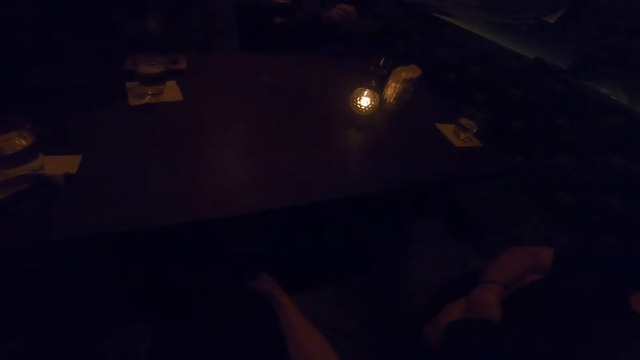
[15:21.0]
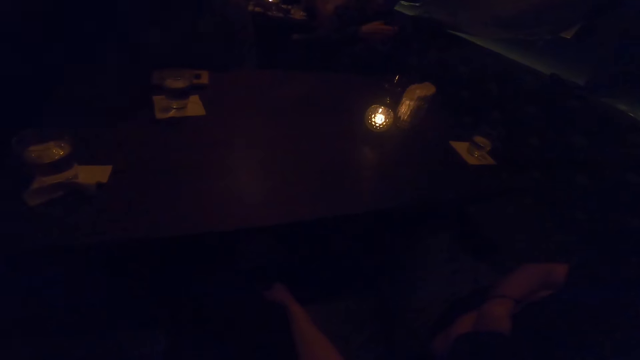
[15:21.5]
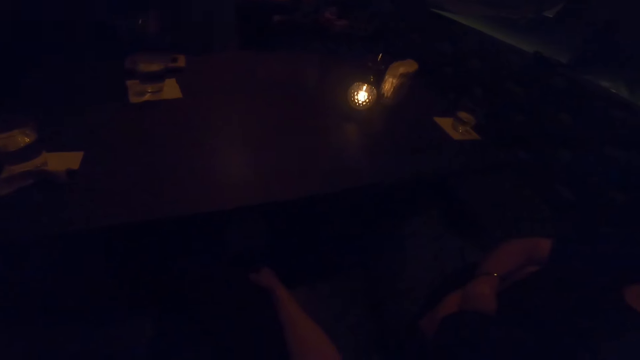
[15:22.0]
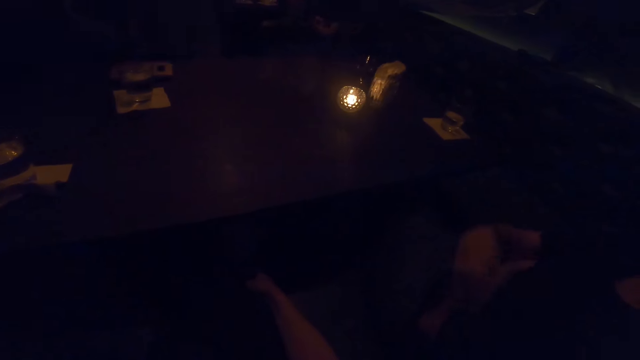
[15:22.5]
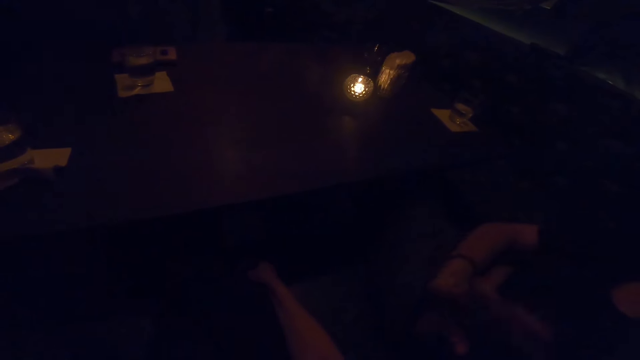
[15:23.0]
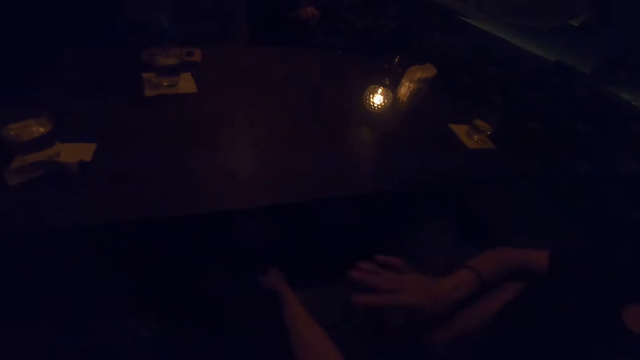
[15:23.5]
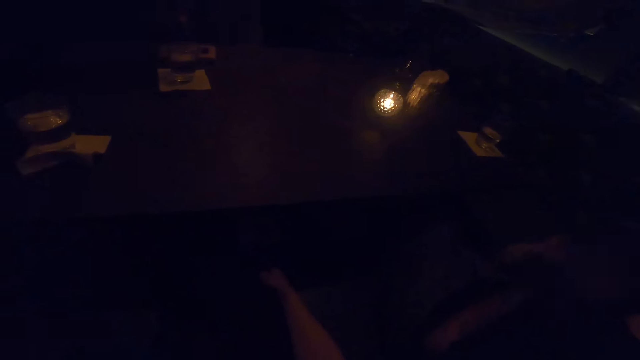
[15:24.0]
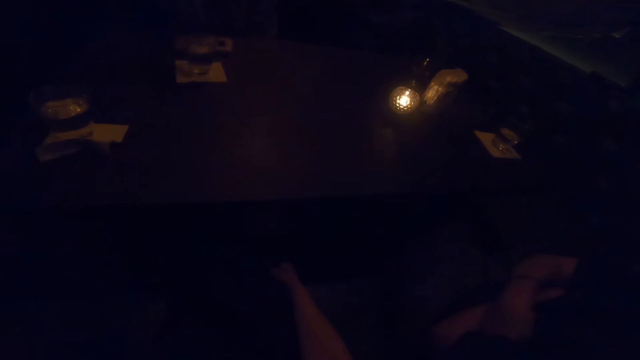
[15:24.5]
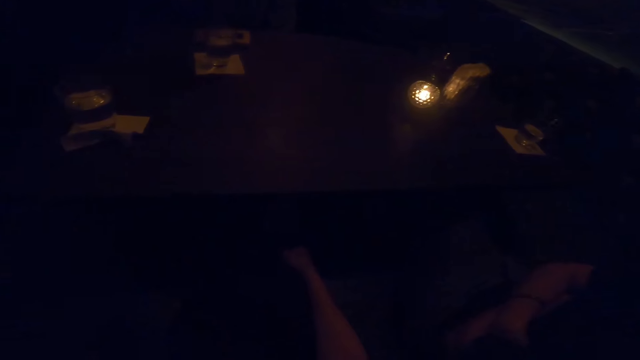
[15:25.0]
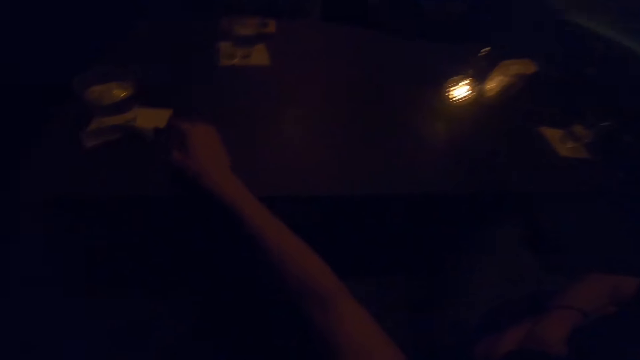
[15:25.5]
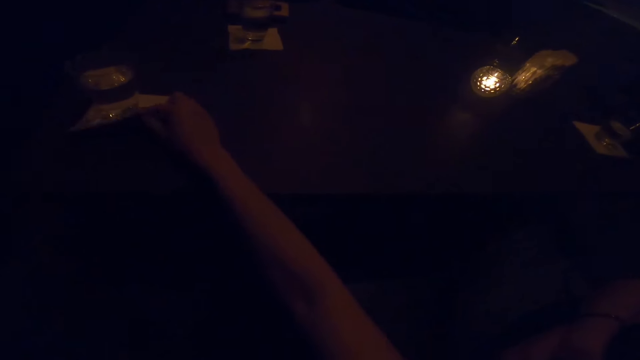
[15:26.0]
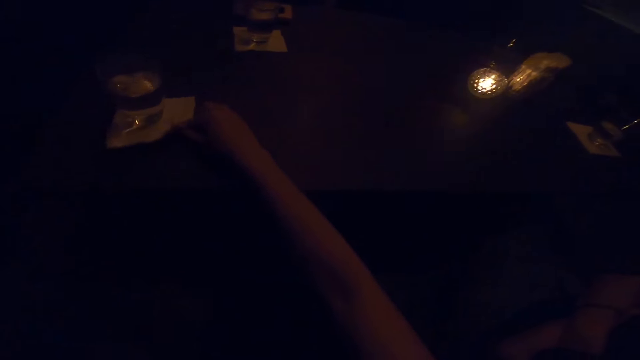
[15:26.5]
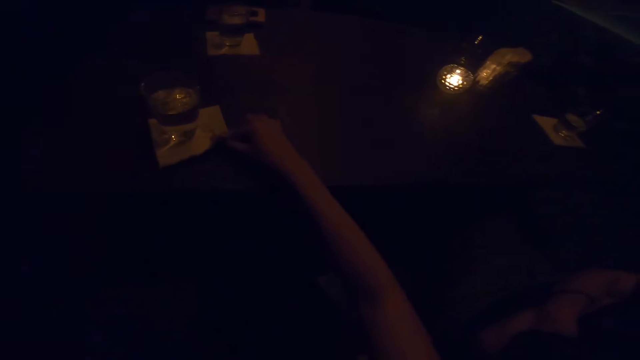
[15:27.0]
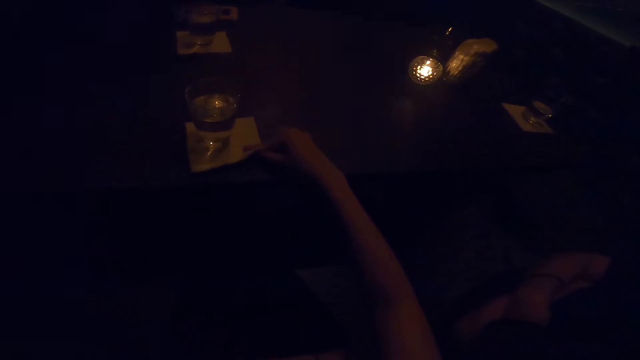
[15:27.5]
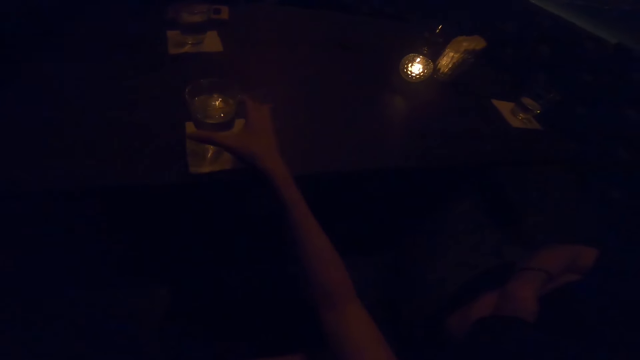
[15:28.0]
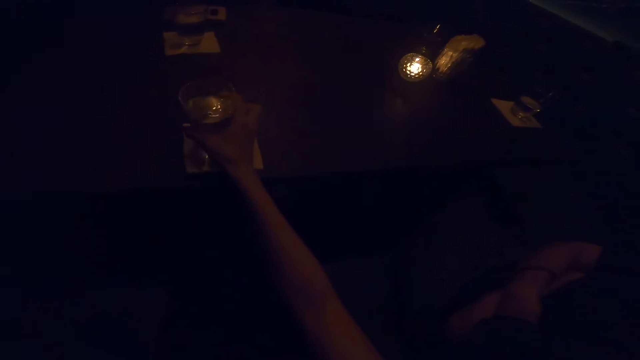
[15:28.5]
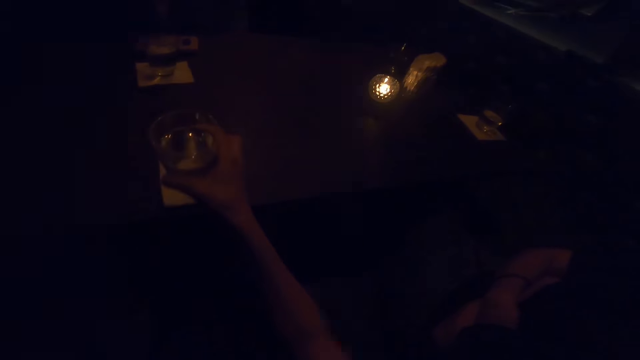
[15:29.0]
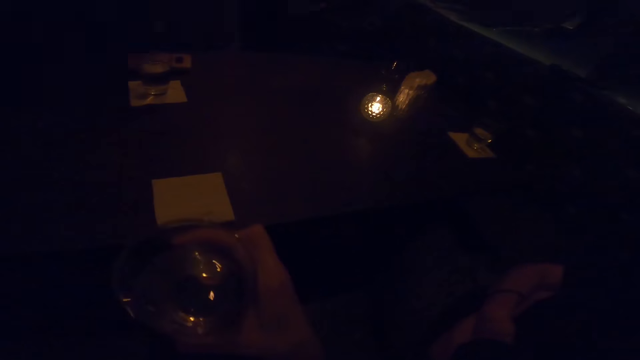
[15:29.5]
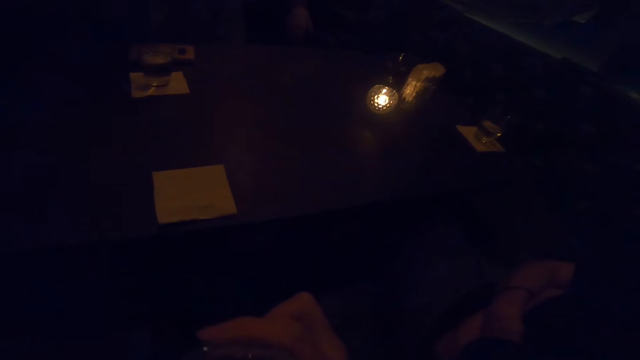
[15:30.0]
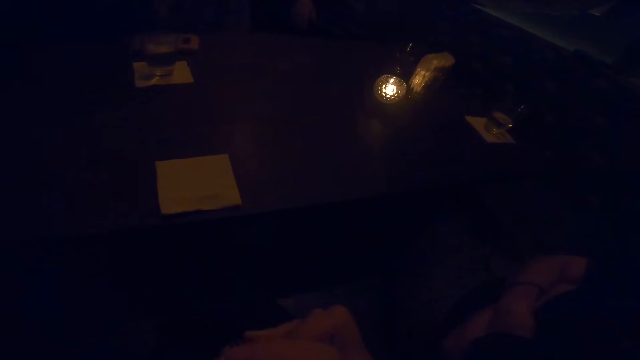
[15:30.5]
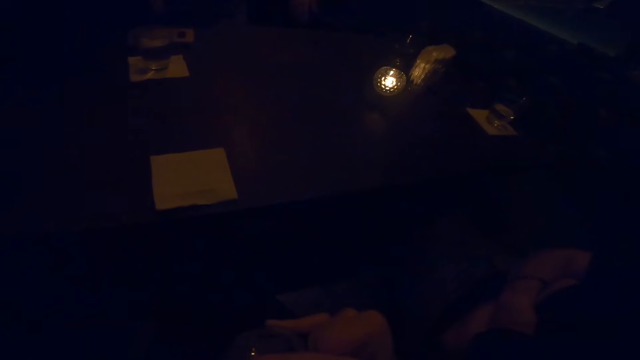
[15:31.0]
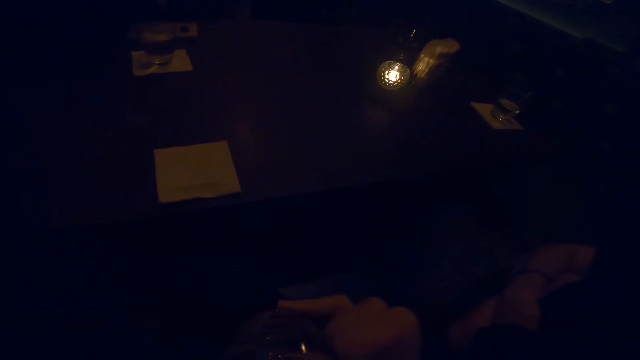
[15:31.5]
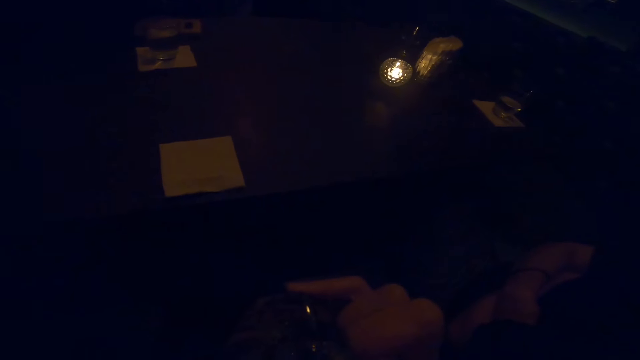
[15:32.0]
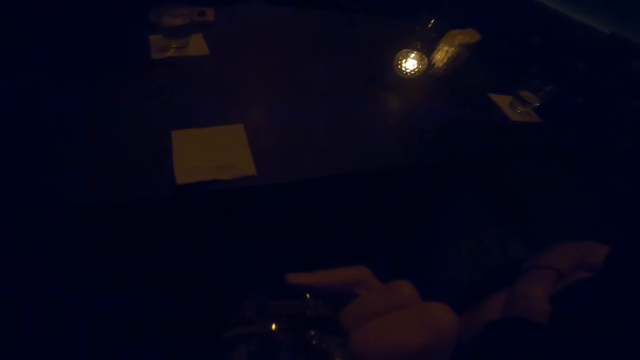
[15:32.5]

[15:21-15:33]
A person moves hands. Another person waves at the camera wearer. The camera wearer drags a cup nearer on the table with her right hand. She picks the cup from the table with her right hand. She drinks water from the cup.

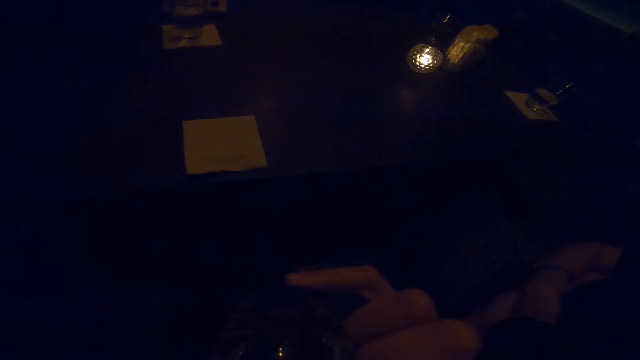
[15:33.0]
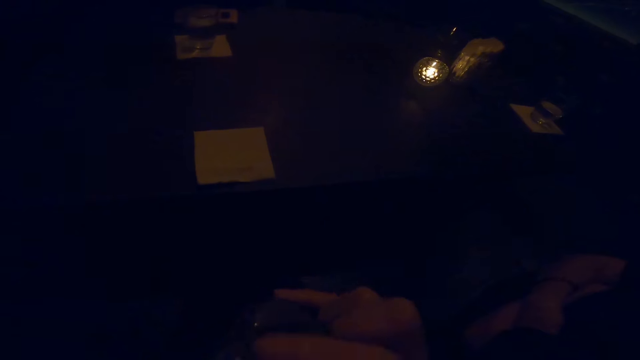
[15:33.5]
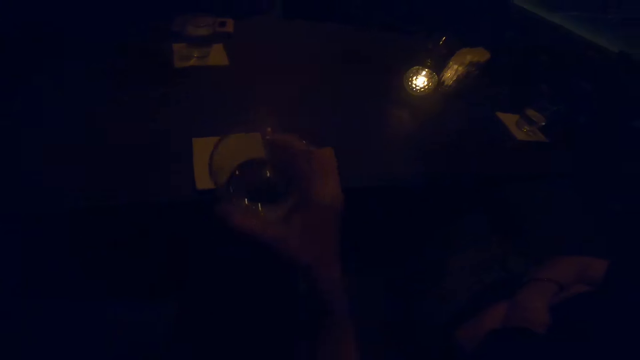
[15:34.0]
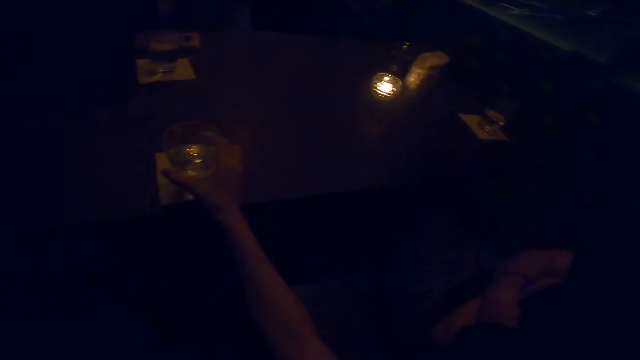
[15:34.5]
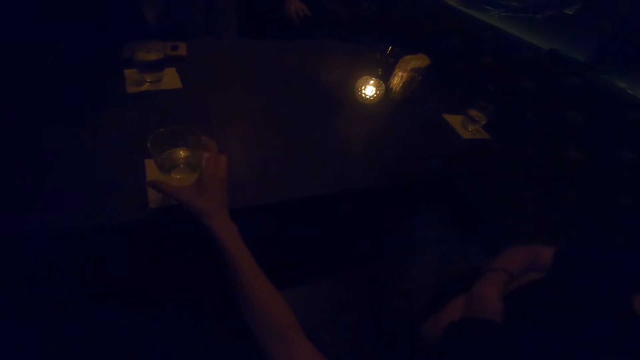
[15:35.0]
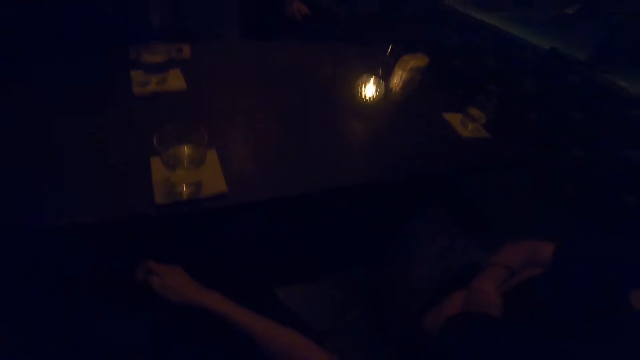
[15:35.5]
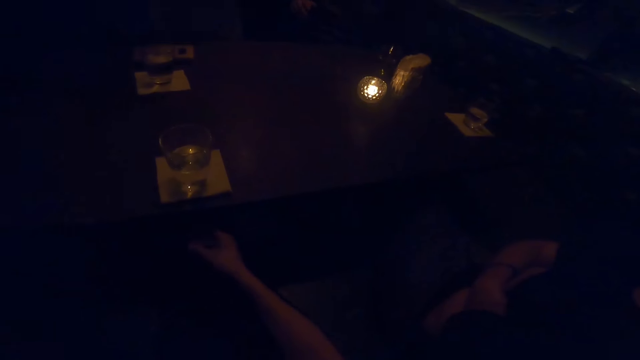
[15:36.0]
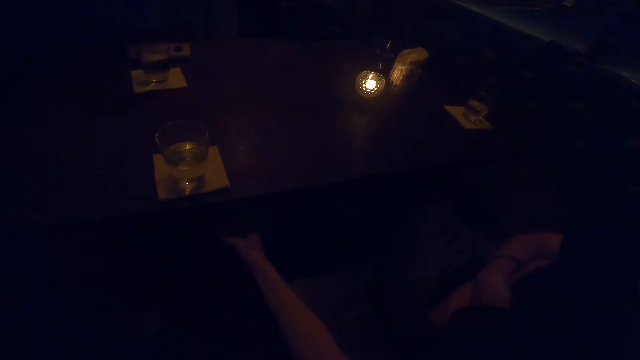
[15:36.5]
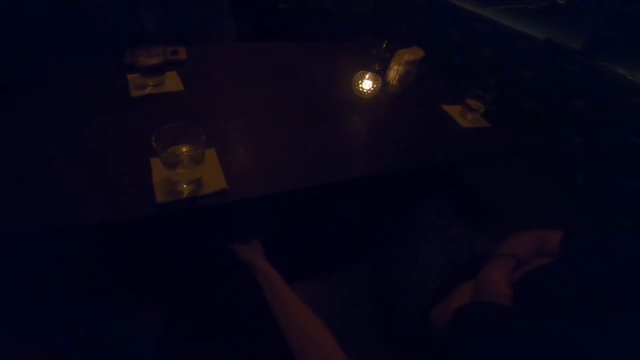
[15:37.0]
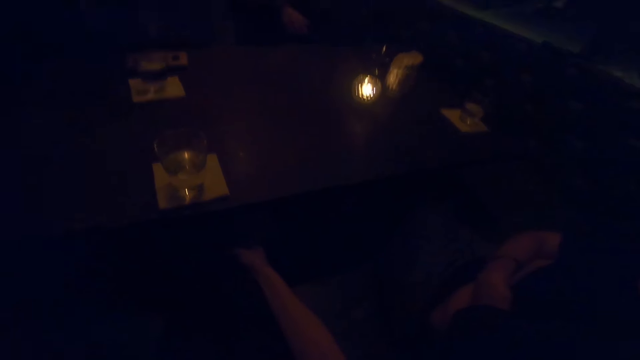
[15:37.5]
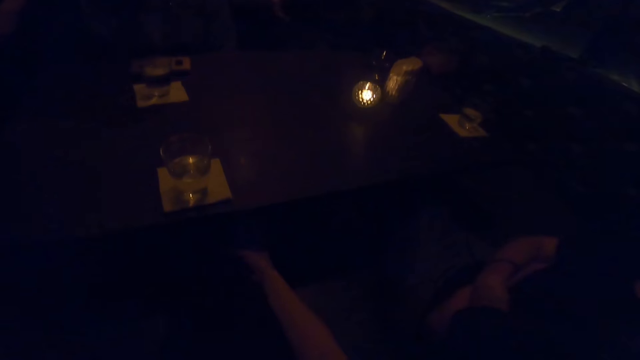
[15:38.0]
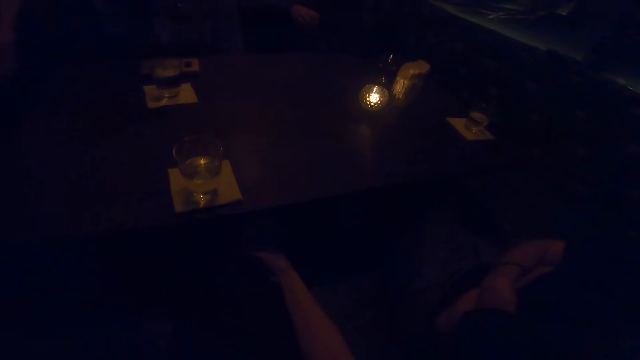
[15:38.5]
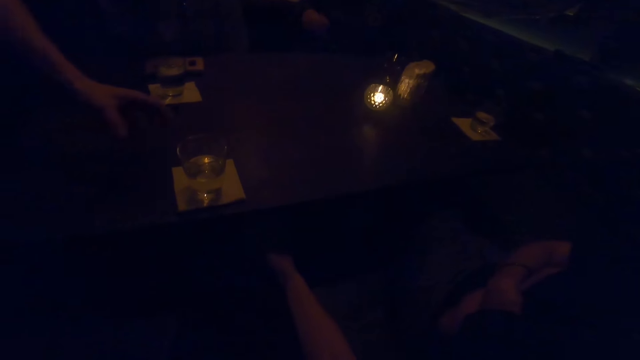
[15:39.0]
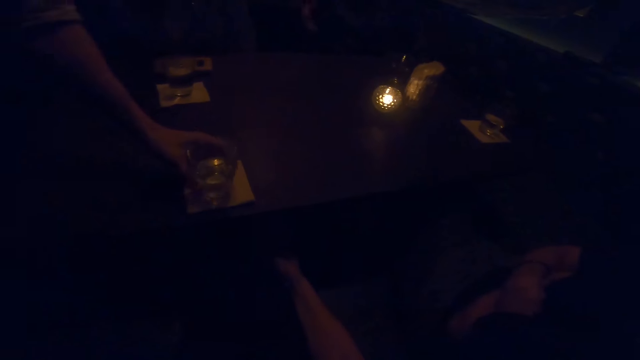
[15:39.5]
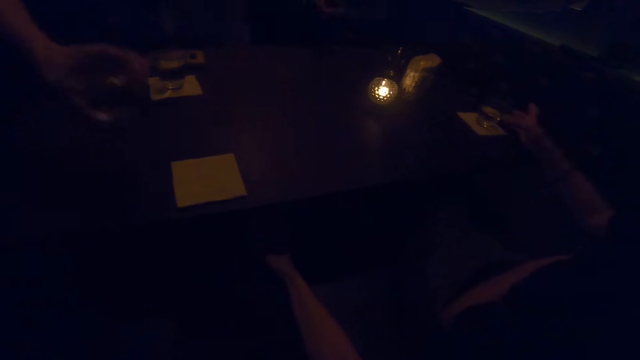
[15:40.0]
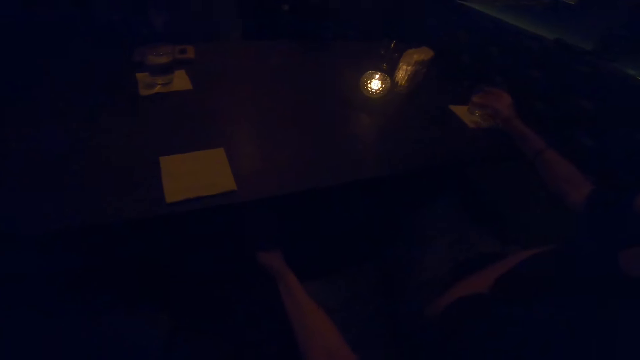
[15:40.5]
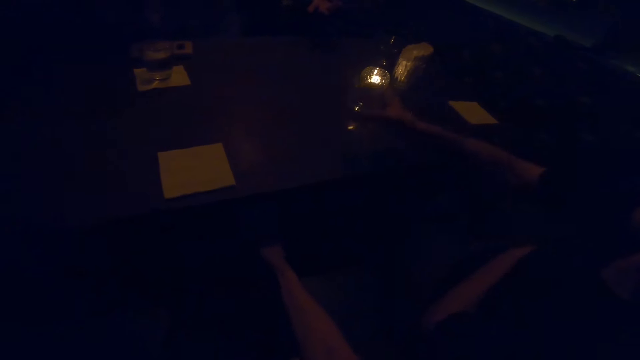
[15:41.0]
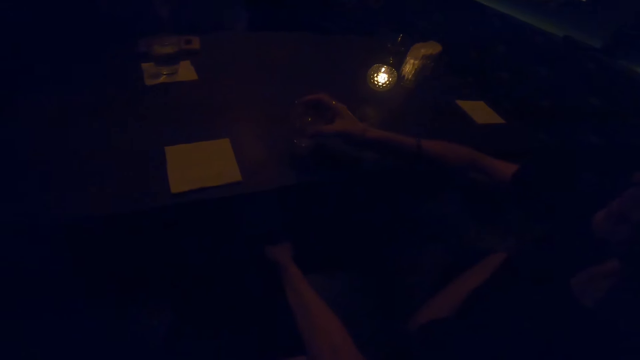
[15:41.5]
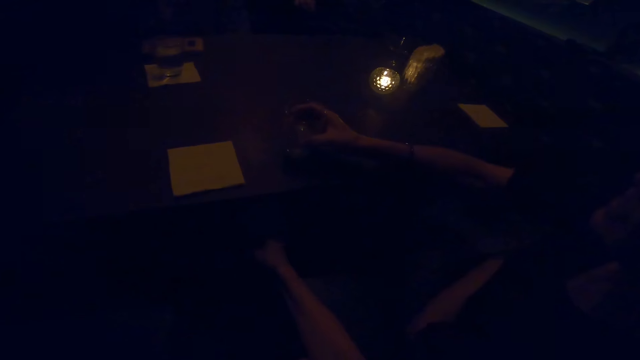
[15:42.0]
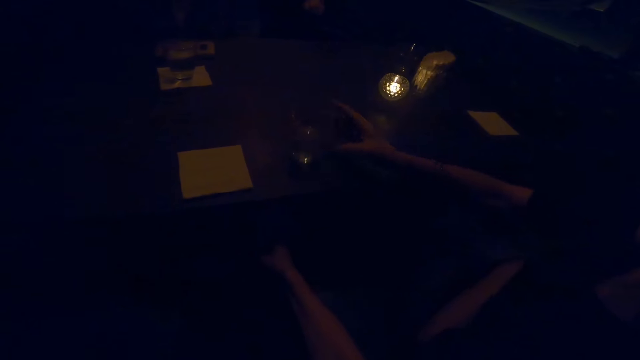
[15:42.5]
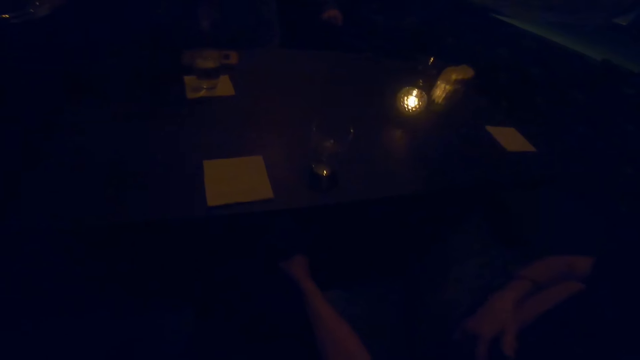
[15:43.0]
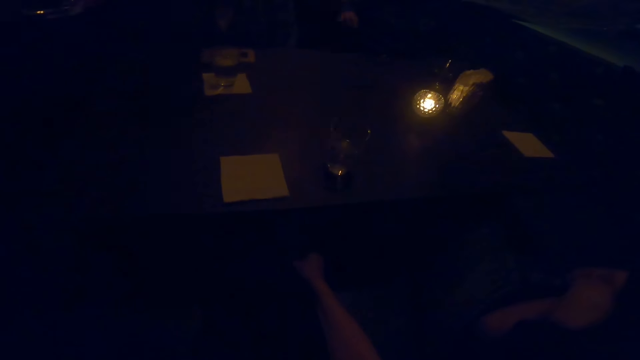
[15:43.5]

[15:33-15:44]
The camera wearer puts the glass on the serviette. A man picks the glass cup from the table with his left hand. A woman picks a cup from the table with her right hand. The woman drops the cup on the table near the camera wearer.
